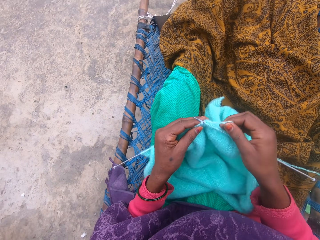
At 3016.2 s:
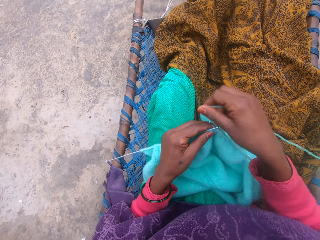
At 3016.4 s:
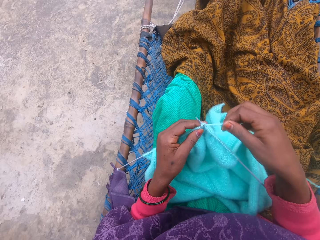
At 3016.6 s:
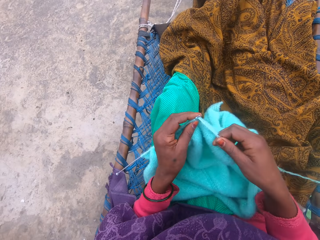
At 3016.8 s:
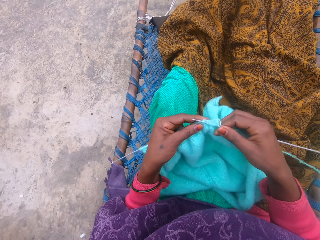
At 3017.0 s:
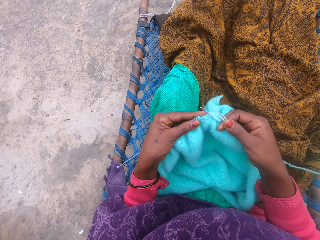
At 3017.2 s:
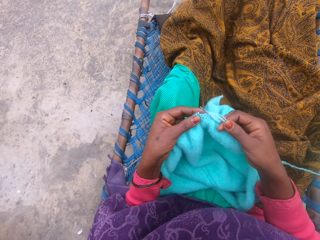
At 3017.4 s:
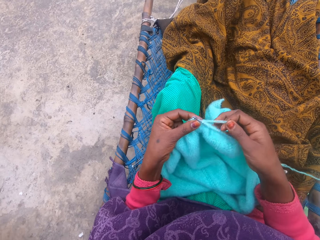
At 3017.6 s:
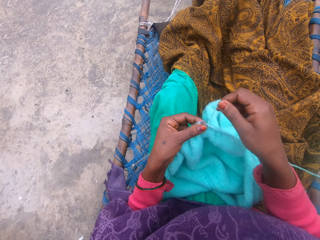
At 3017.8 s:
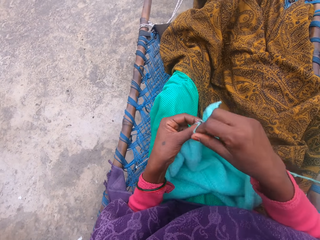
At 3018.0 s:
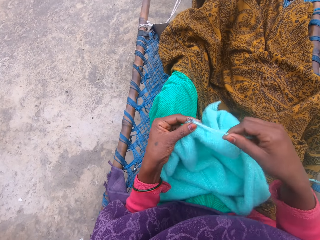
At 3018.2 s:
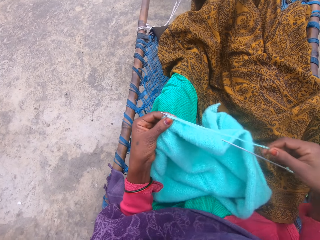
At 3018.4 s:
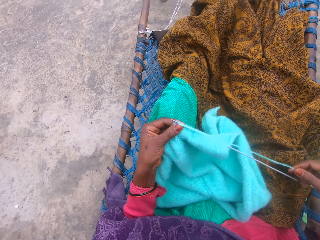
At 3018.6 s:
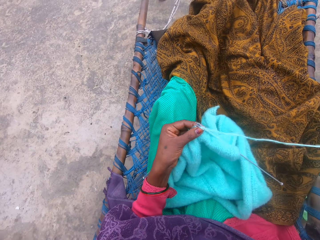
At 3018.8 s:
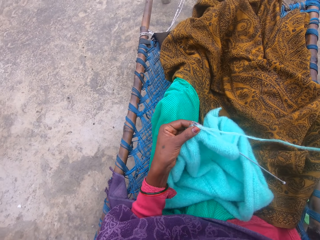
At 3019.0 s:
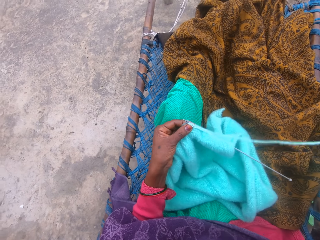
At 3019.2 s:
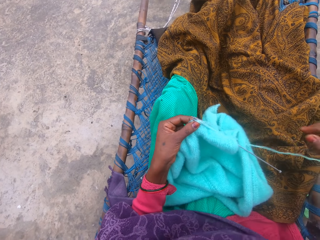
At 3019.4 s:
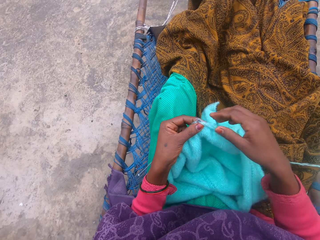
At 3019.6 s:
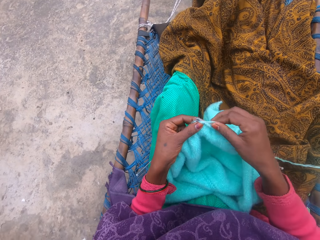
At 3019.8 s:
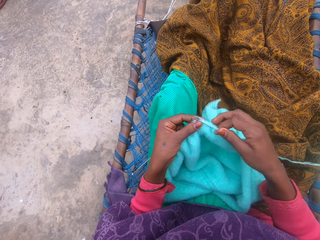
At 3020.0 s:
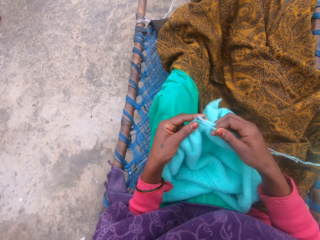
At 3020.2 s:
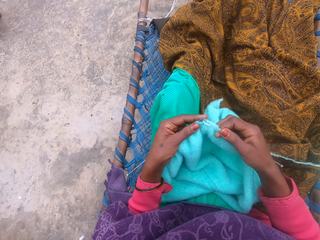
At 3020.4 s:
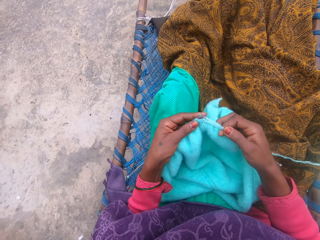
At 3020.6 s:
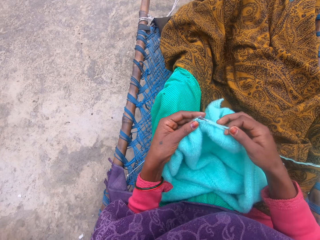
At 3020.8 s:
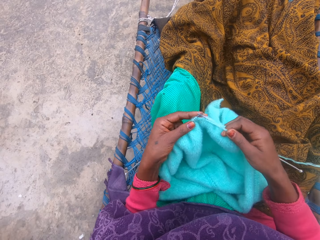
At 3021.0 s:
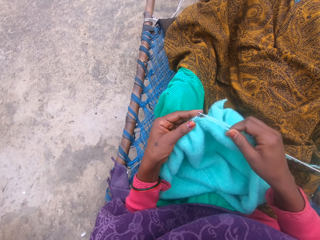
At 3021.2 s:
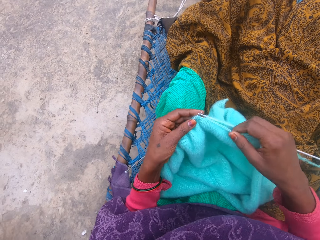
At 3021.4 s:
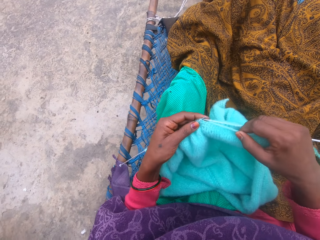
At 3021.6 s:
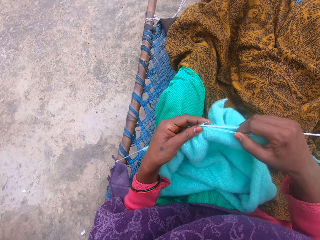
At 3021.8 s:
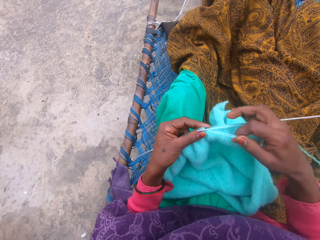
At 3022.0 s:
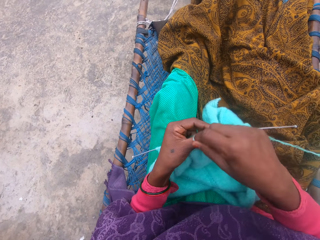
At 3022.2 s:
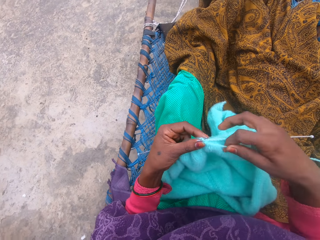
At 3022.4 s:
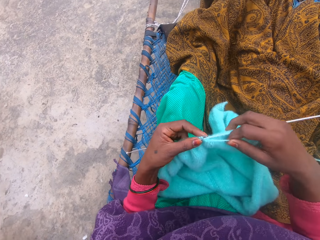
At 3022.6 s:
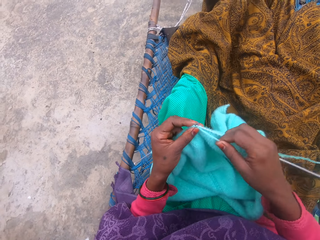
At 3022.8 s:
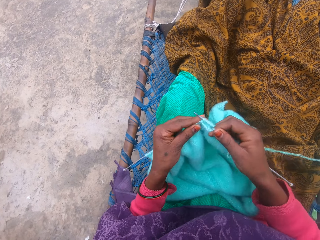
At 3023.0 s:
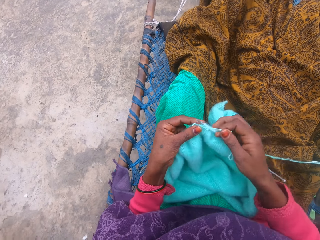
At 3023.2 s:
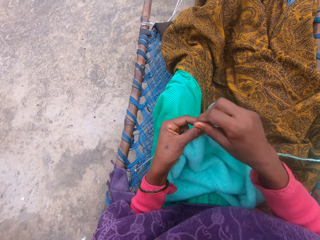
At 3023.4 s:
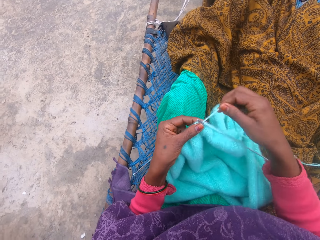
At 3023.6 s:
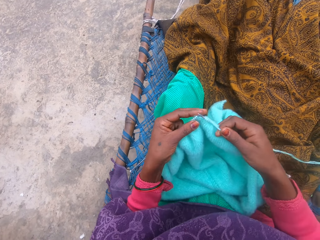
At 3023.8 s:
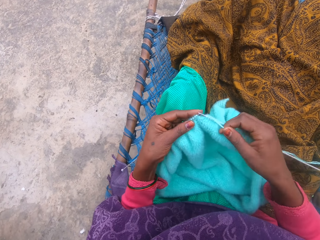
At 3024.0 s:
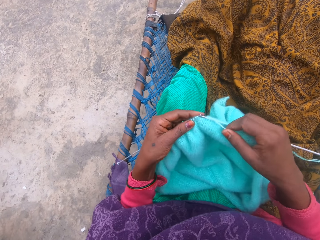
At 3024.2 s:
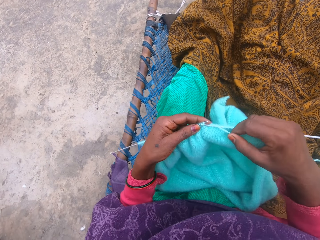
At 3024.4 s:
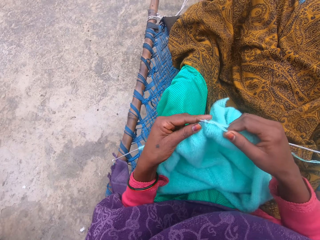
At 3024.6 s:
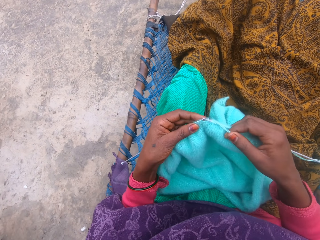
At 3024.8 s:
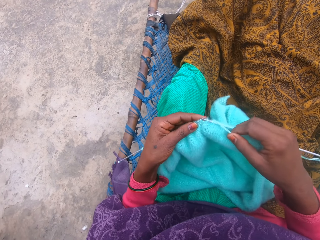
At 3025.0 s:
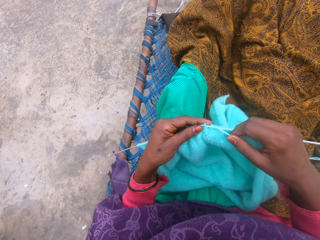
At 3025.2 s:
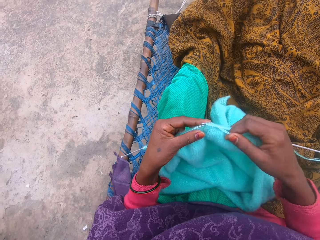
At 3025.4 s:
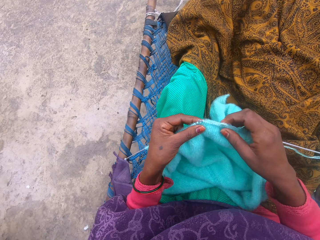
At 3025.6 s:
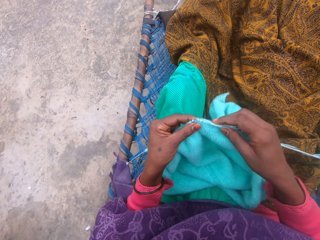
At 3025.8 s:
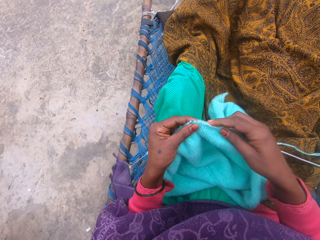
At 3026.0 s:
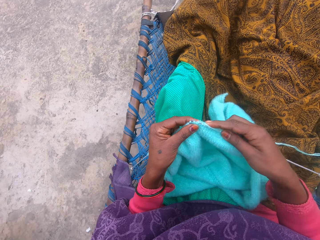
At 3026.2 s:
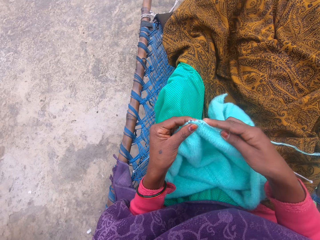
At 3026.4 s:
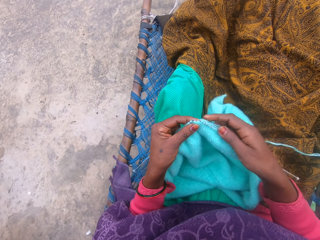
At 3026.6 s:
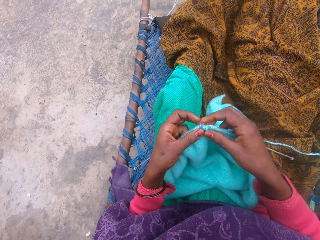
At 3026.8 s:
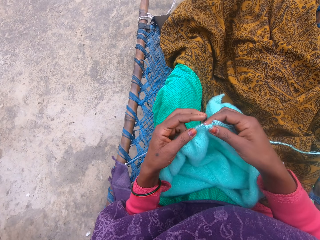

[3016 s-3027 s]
The camera wearer knits the yarn with the needle. She adjusts the yarn with her right hand. A person walks in. The person walks out. The camera wearer knits the yarn with the needle.

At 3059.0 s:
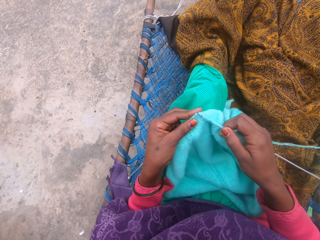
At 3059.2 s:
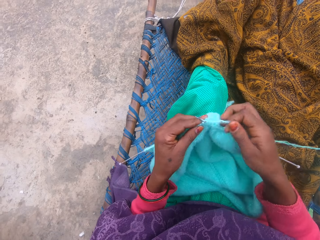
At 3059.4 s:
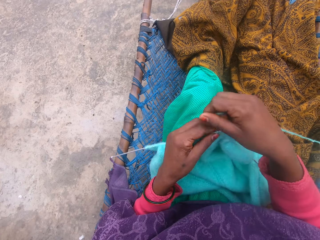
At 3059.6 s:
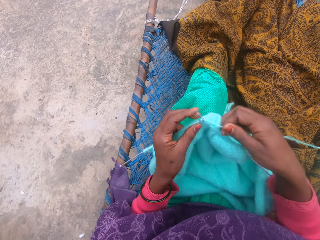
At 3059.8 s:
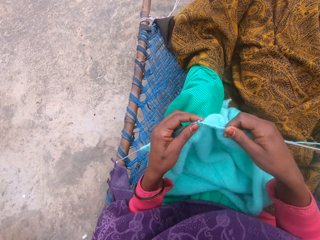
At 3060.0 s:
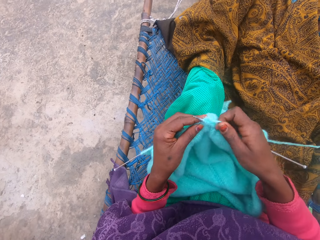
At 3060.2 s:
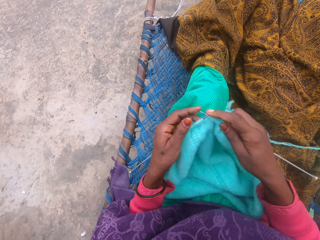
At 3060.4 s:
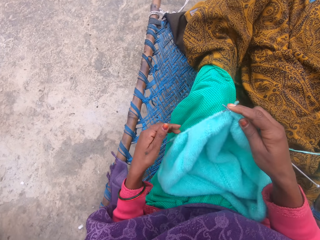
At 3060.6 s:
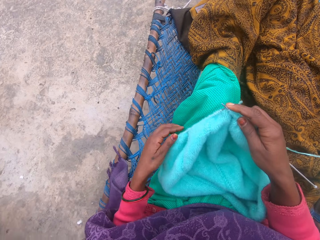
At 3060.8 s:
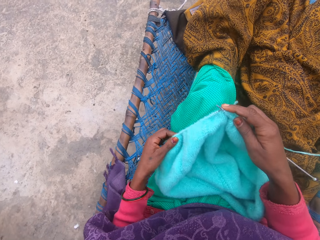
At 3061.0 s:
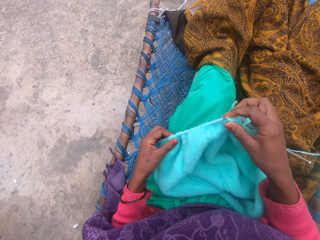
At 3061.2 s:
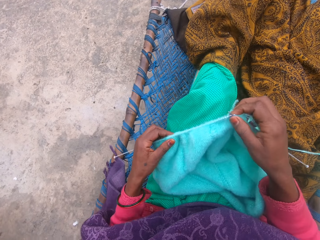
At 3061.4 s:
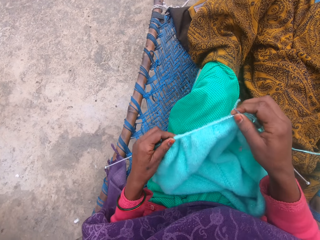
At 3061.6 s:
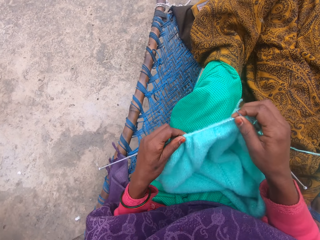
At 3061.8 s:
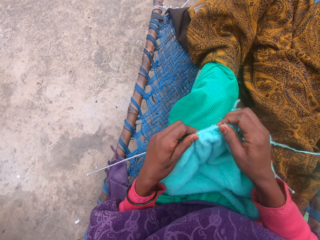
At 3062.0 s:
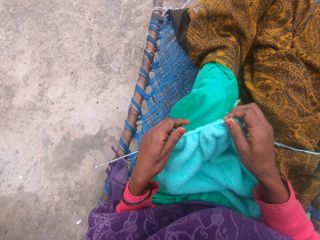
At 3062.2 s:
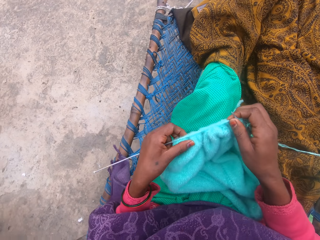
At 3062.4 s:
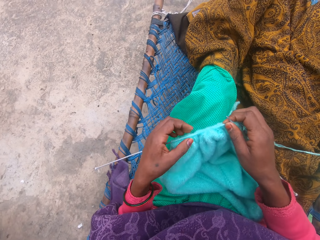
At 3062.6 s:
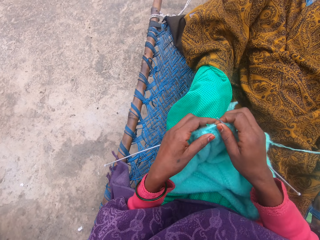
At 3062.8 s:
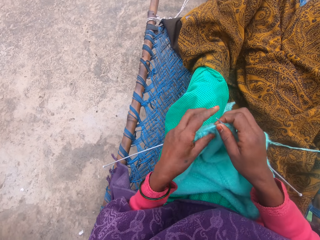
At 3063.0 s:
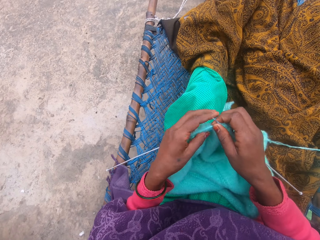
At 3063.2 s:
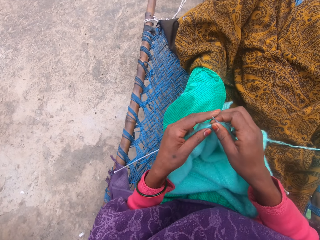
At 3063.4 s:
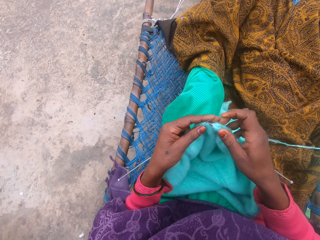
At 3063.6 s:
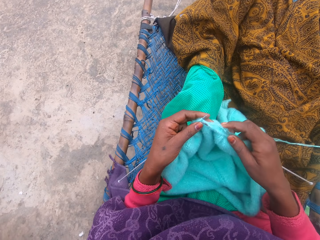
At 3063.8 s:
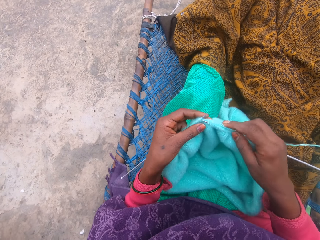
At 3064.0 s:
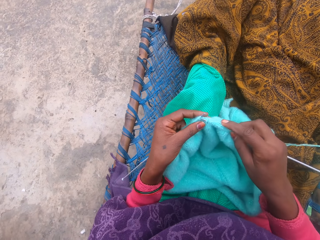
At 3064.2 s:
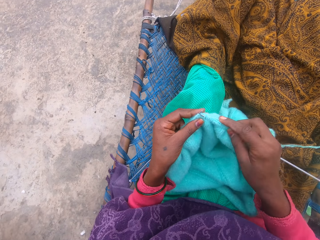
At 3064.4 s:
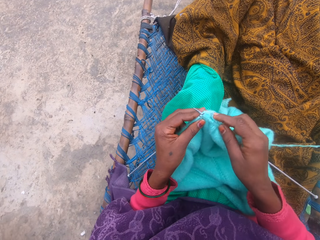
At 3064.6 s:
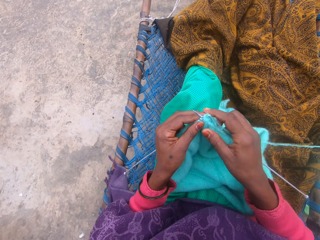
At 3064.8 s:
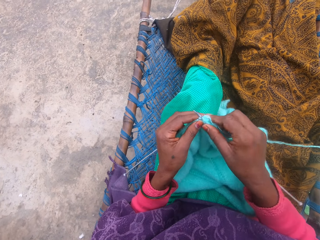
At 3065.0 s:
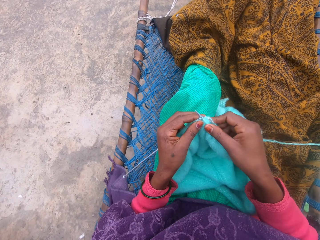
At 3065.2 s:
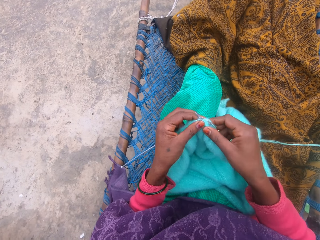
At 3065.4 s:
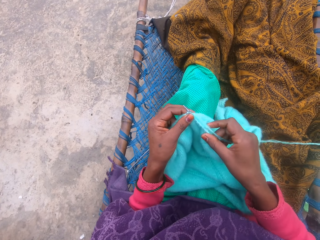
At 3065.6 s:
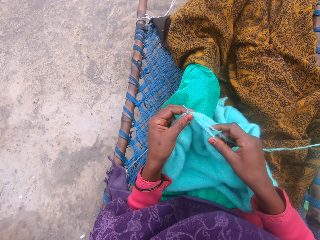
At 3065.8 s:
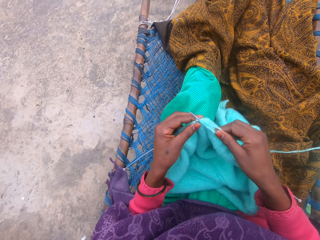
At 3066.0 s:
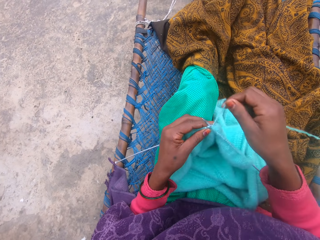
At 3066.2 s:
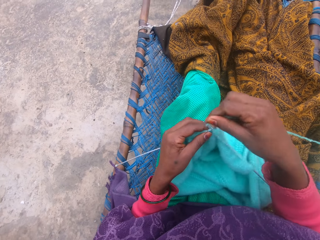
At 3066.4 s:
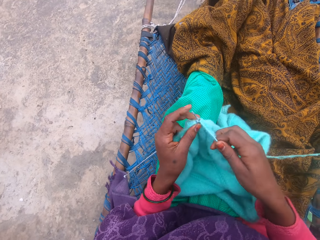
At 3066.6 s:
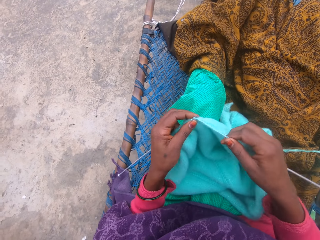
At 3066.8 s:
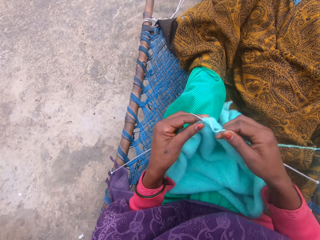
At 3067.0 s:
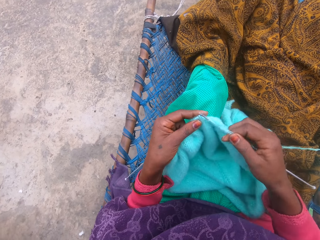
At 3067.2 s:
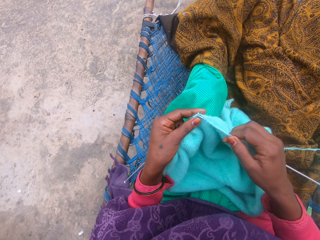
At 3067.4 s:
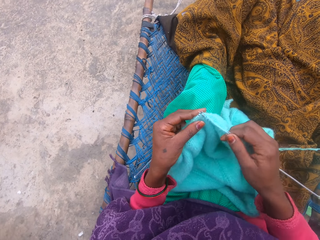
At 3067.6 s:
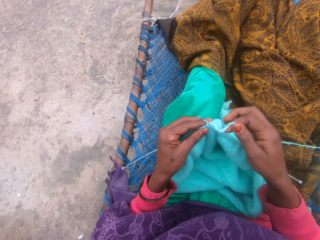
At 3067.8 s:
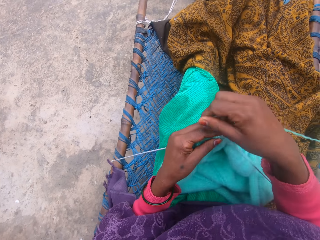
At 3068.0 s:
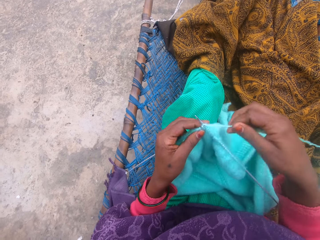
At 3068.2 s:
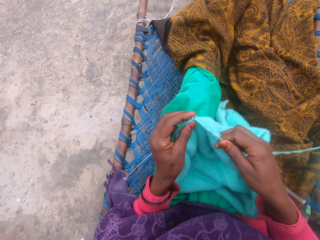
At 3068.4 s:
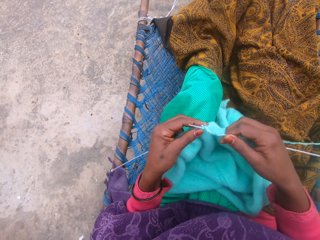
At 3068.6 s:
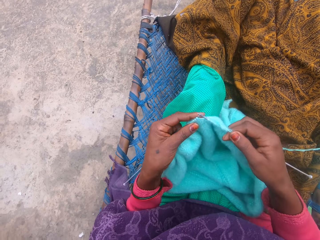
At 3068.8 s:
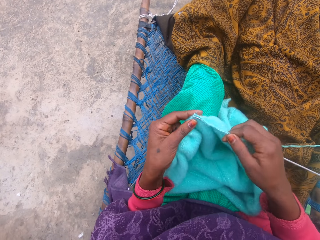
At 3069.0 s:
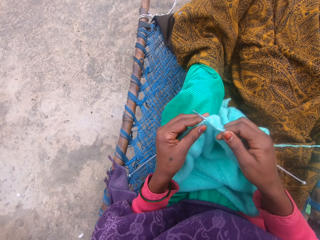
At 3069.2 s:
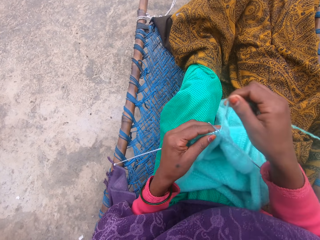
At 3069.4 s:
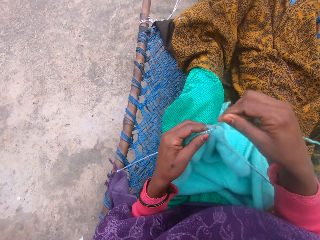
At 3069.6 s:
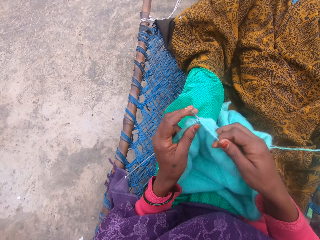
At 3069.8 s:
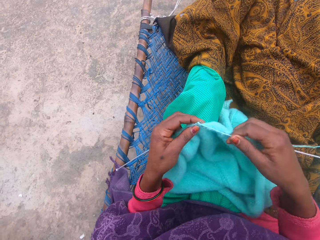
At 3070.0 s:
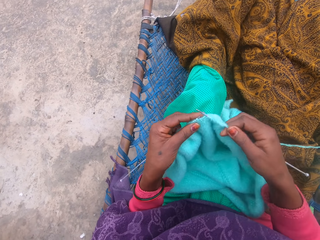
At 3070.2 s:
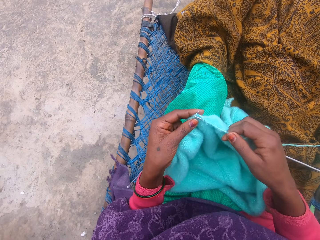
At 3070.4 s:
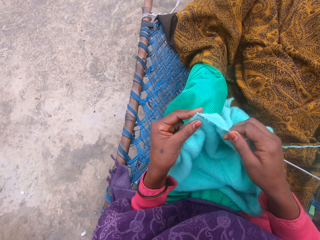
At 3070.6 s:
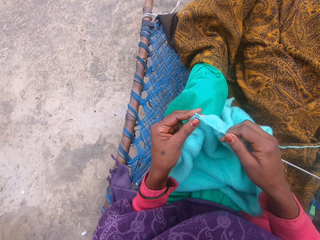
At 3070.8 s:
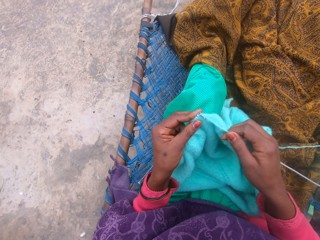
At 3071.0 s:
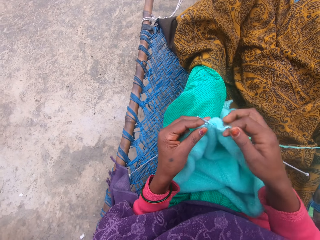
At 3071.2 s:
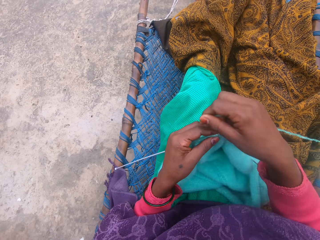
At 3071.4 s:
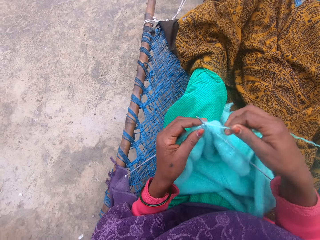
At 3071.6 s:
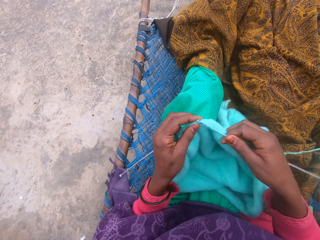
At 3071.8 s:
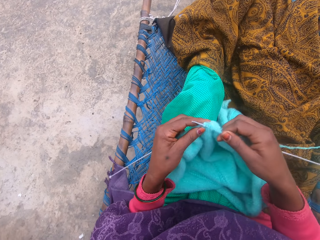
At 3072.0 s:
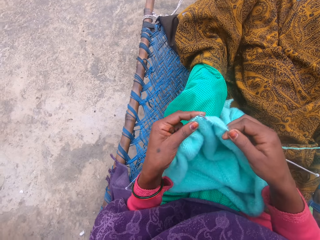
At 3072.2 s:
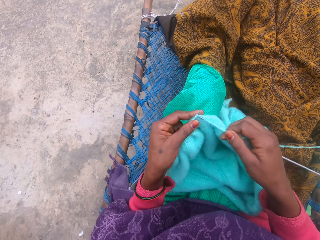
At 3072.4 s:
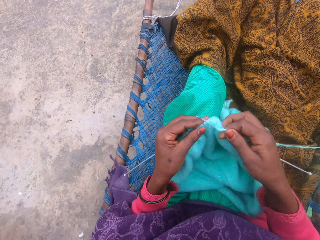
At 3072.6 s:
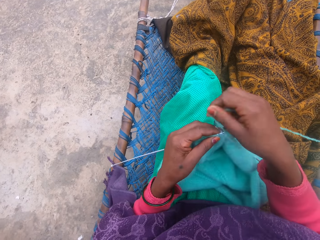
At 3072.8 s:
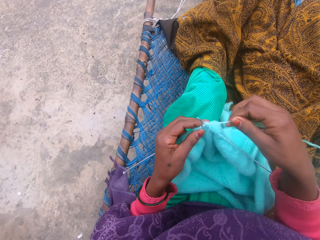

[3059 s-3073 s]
The camera wearer adjusts the knitting needle with her left hand. She pushes the fabric on the crochet hook. She knits the yarn with the needle.
